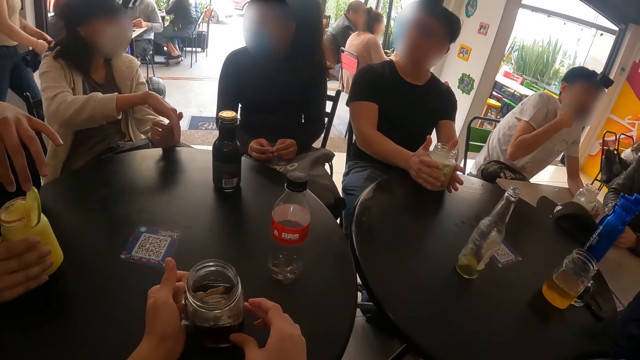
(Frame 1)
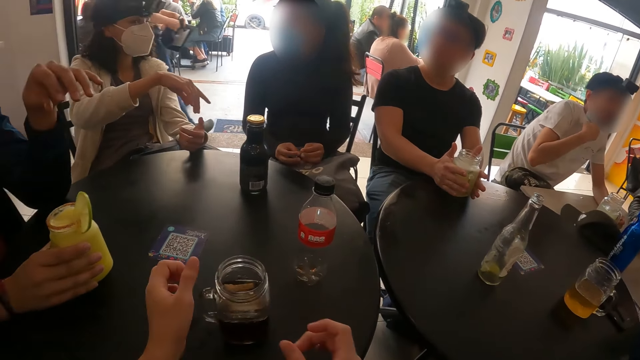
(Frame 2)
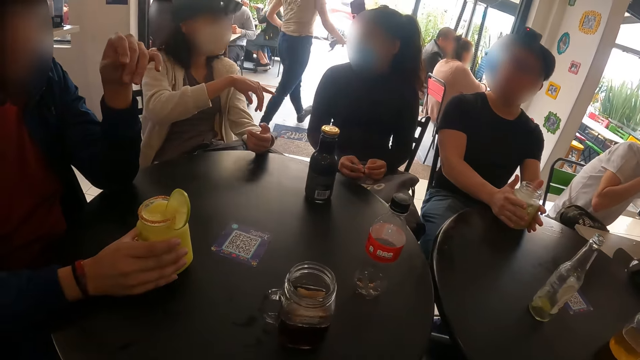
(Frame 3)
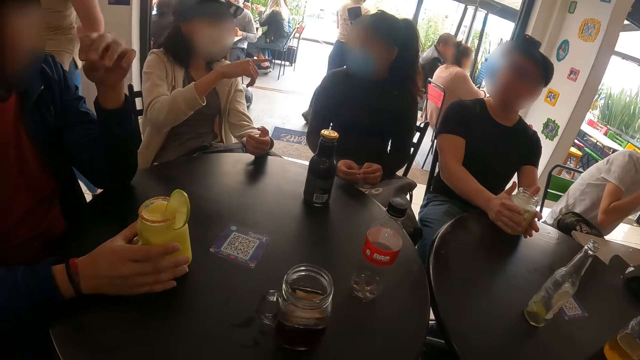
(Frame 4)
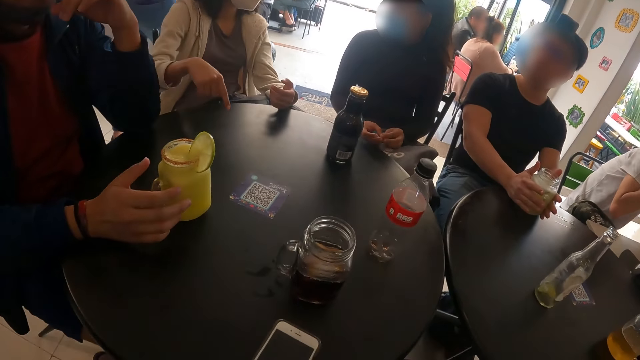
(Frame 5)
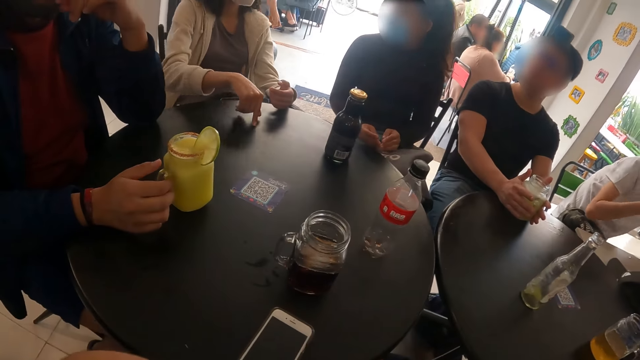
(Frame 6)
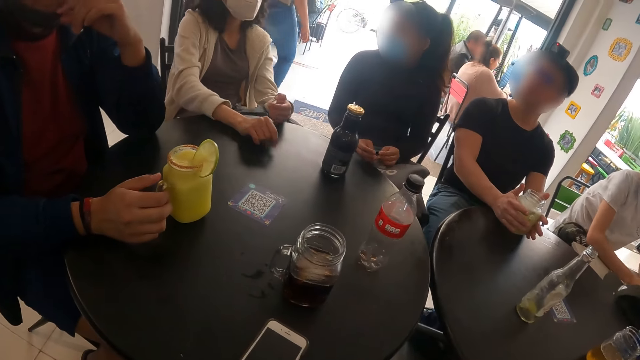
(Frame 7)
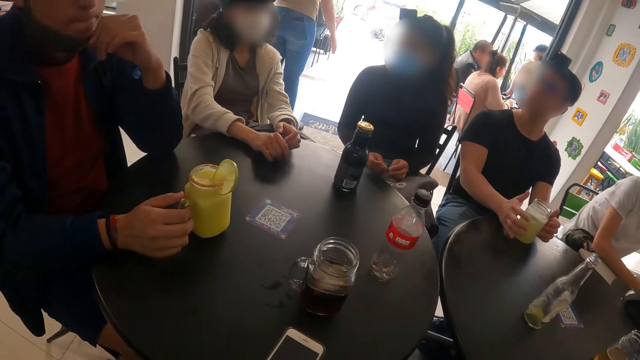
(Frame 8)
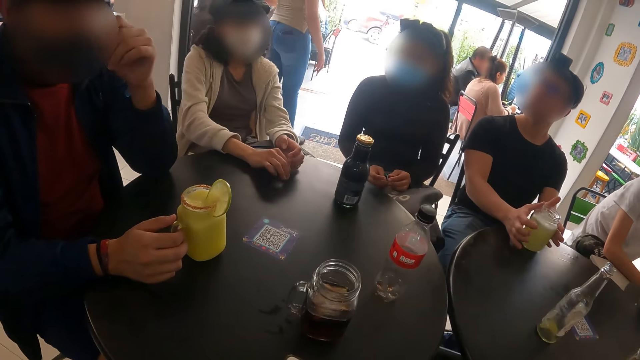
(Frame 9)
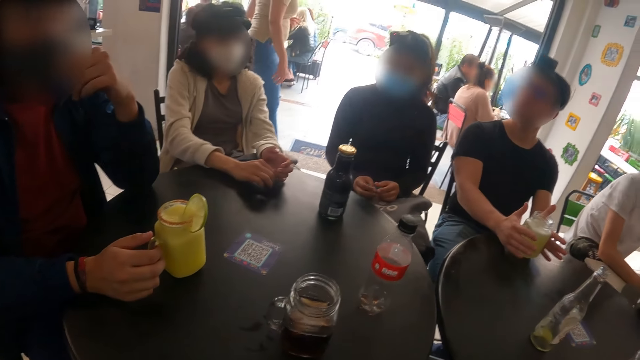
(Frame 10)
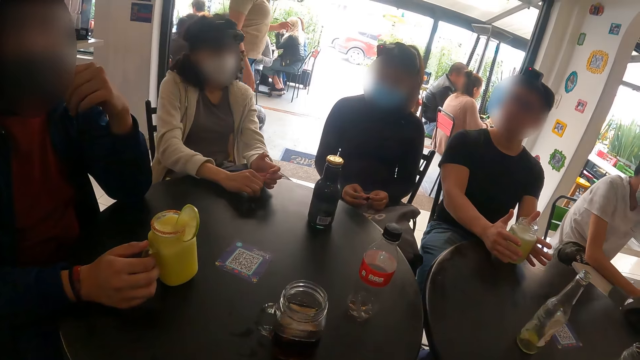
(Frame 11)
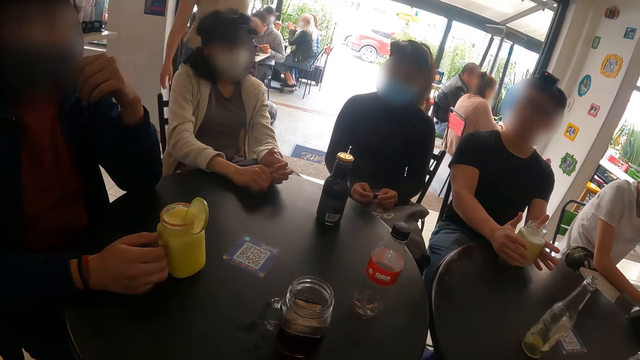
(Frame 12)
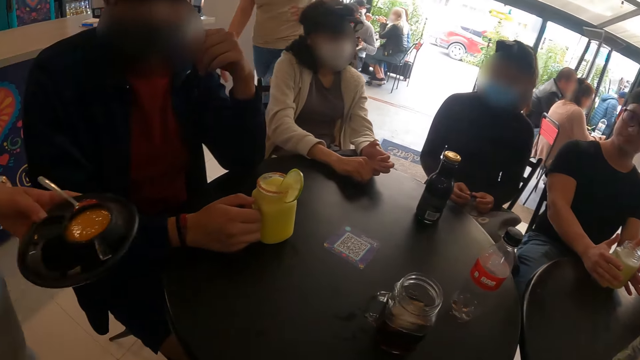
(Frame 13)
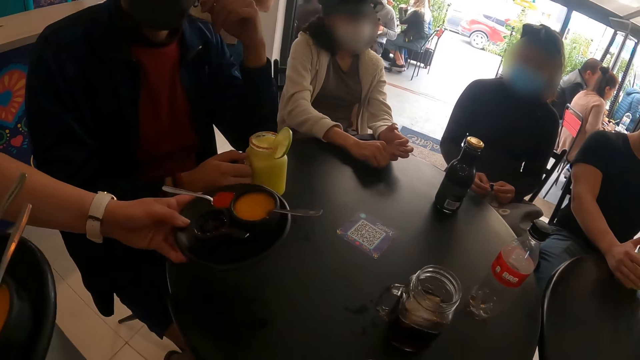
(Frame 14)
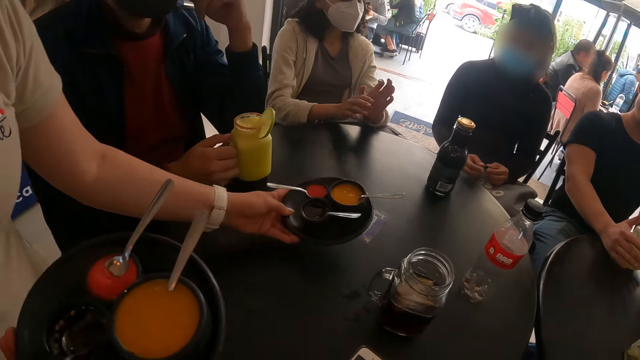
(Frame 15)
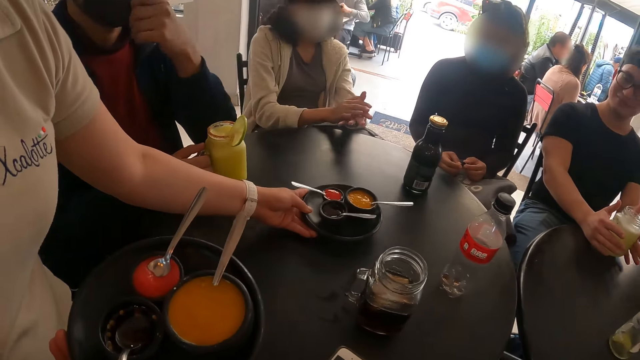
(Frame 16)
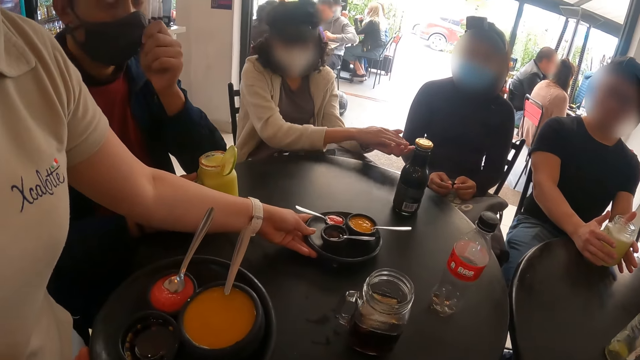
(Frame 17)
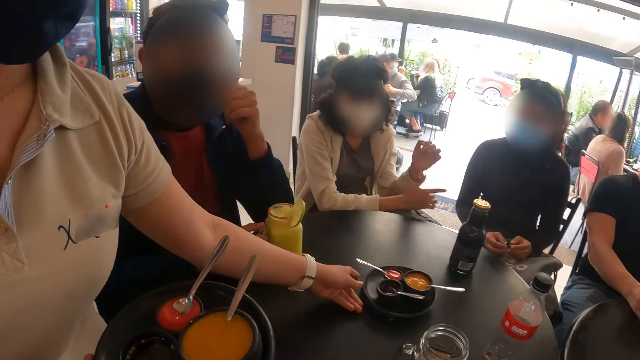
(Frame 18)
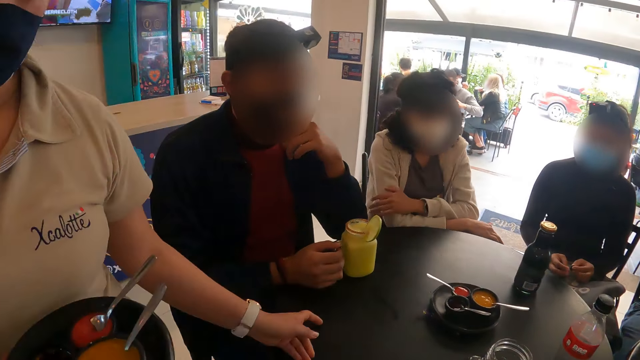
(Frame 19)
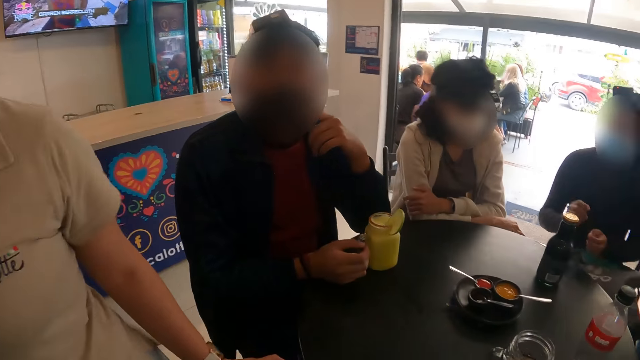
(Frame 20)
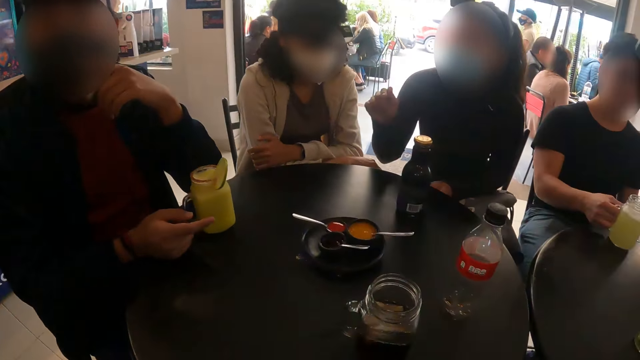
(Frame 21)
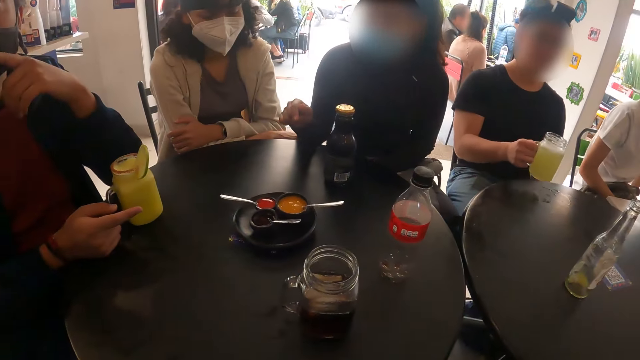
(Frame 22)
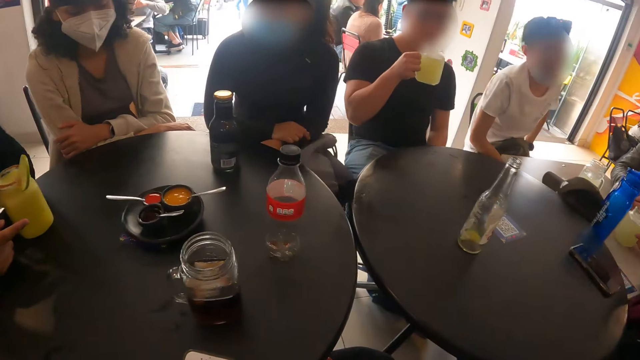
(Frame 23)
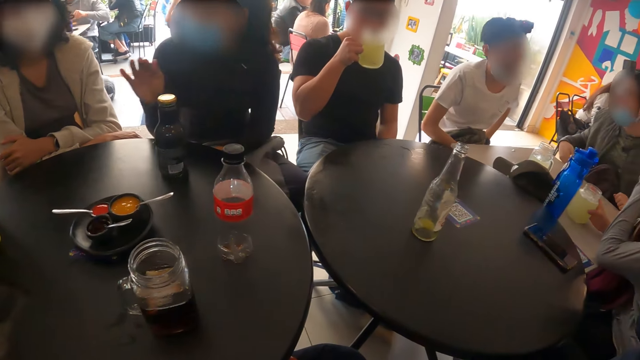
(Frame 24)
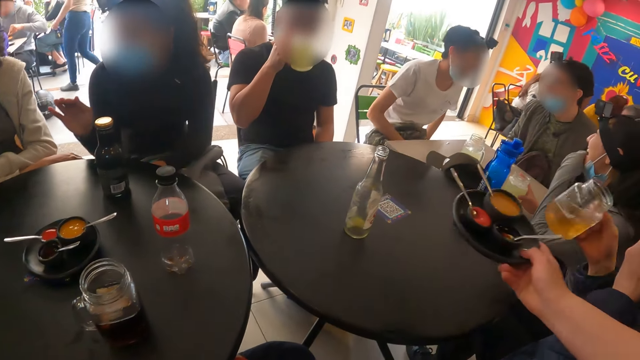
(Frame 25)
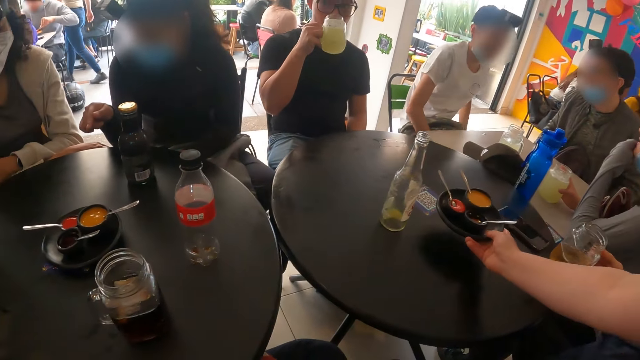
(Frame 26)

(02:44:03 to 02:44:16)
The camera wearer drops the glass on the table. They hold a phone. A person moves a glass on the table. Another person places food on the table. The camera wearer looks around.

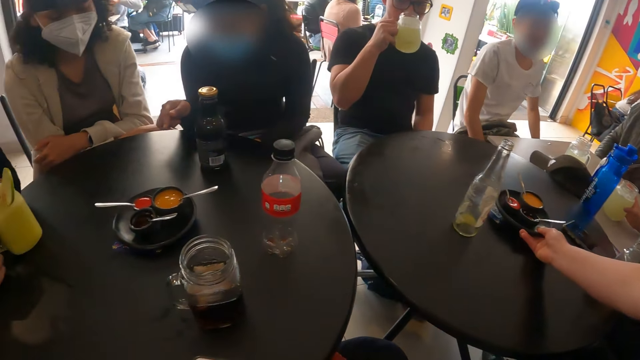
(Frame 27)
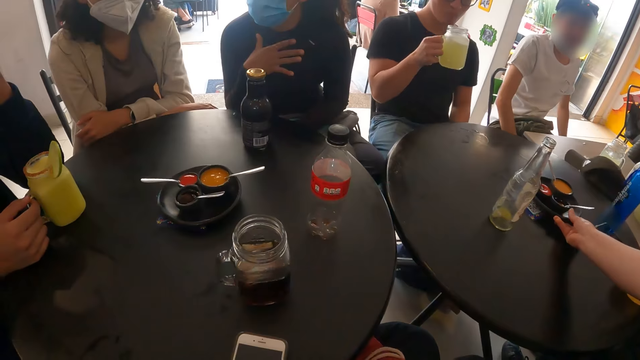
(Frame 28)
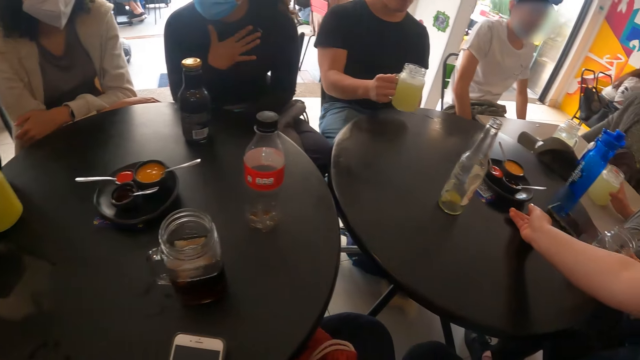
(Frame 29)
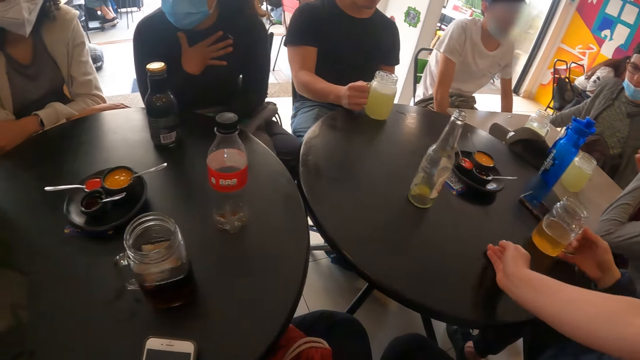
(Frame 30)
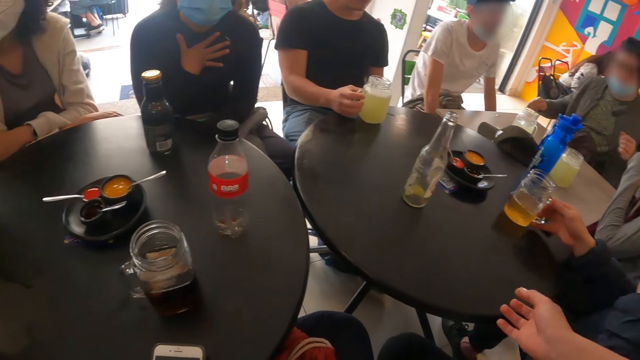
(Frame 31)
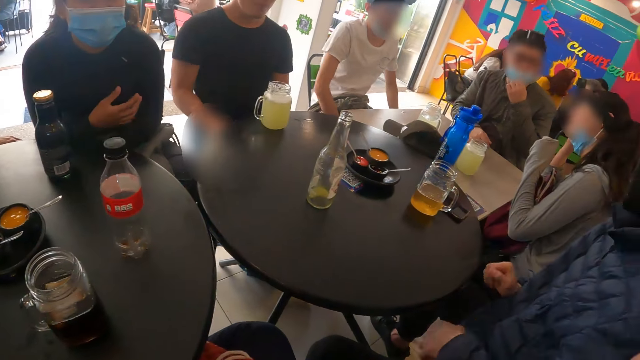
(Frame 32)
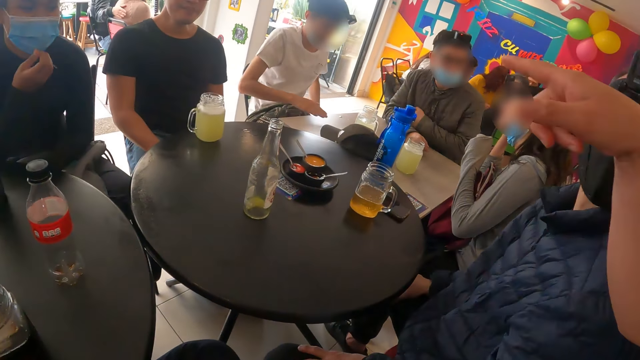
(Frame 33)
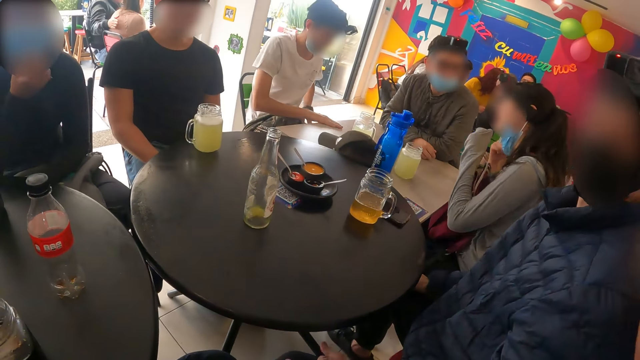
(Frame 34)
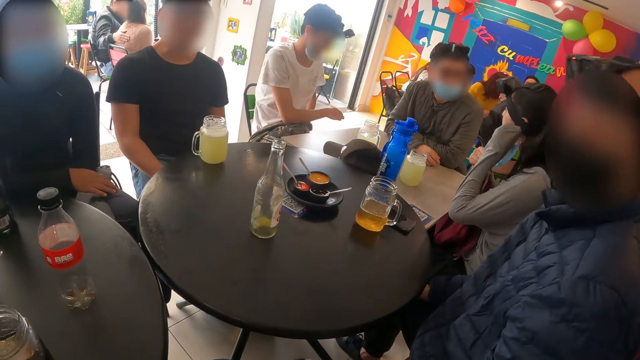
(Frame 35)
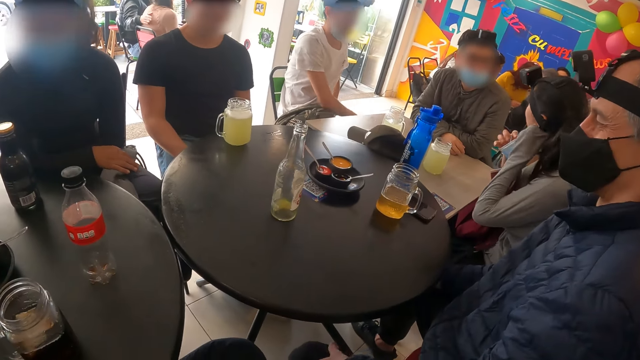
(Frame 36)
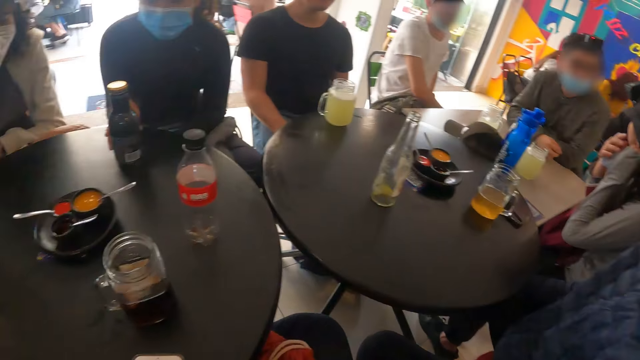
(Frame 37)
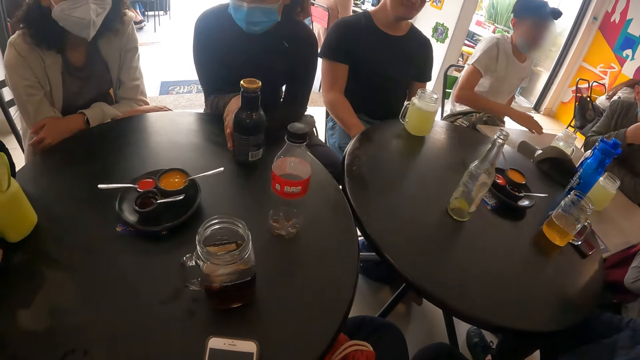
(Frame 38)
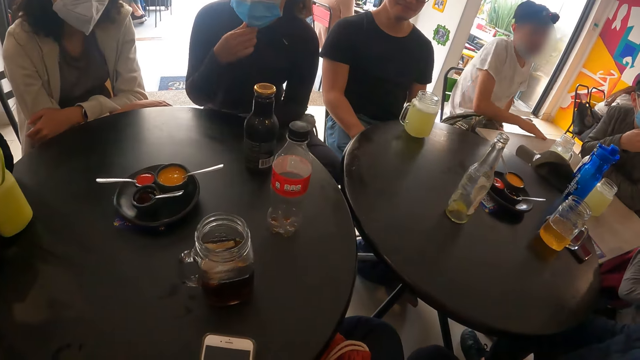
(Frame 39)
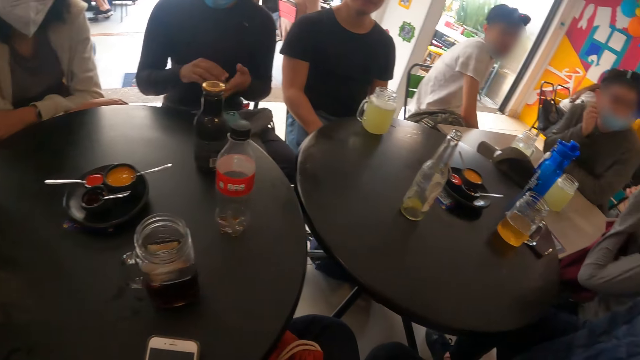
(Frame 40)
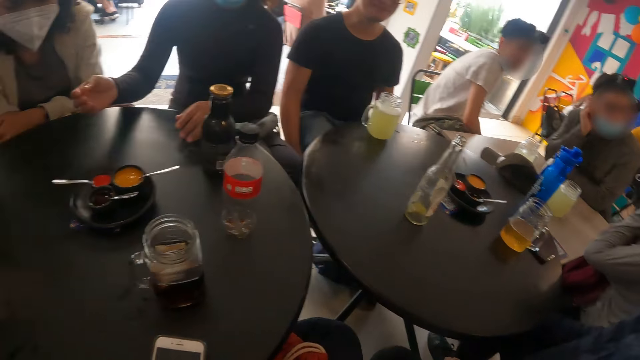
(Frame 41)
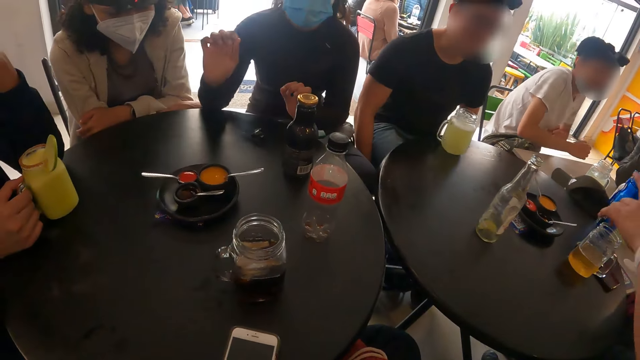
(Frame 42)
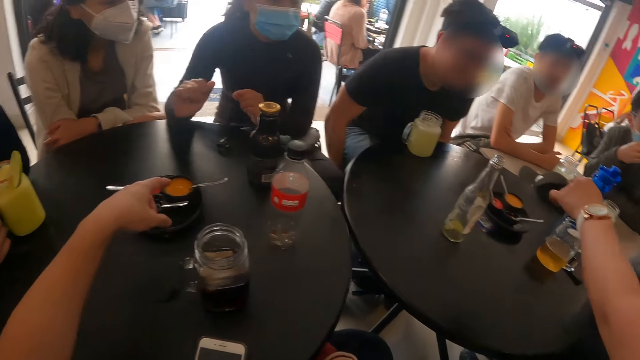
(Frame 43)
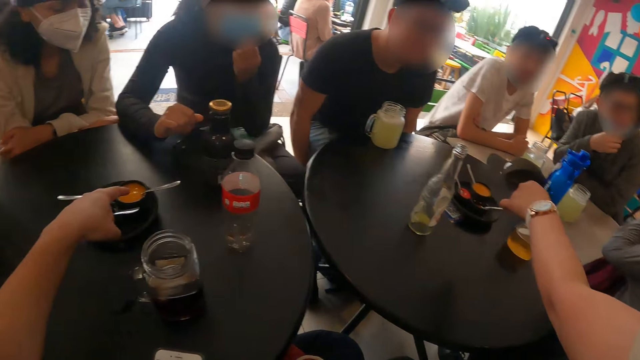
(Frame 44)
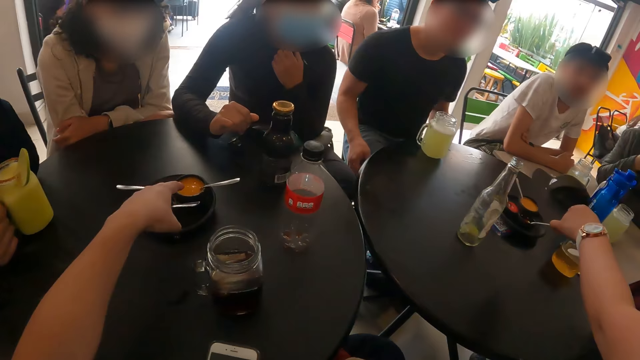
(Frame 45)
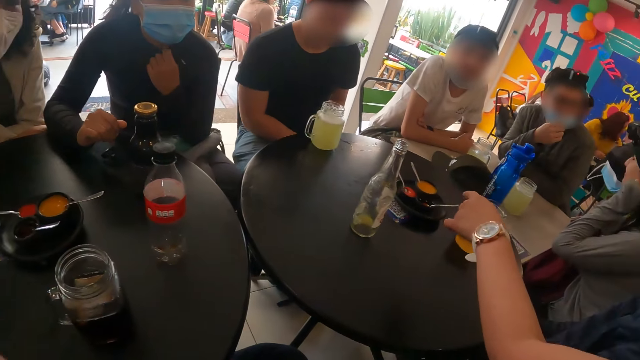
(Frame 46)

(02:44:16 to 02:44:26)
A person places food on the table. Another person places a glass on the table. The first person chats with another person. Another person moves a bottle on the table. The camera wearer chats with friends. They put a finger in the soup.
